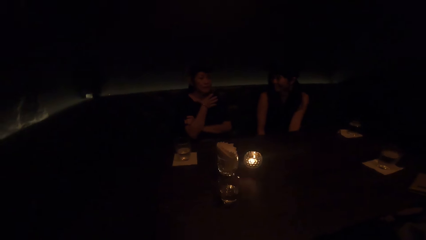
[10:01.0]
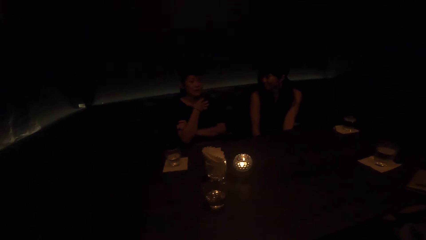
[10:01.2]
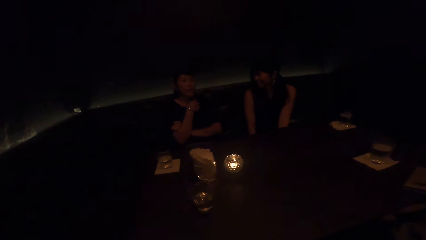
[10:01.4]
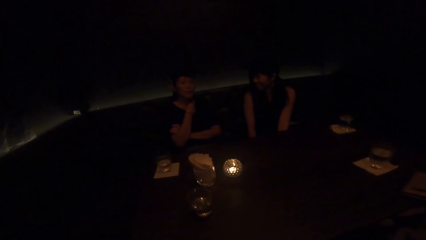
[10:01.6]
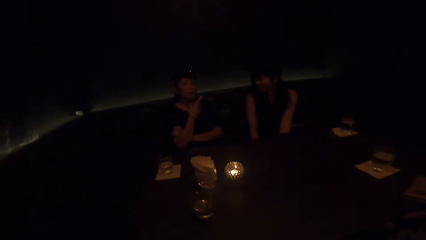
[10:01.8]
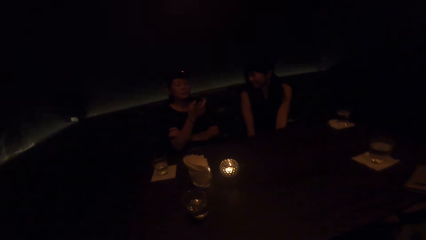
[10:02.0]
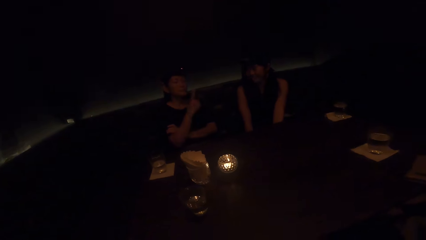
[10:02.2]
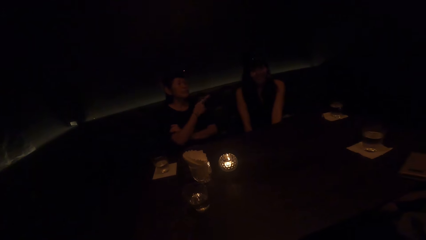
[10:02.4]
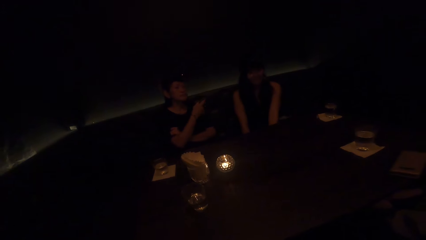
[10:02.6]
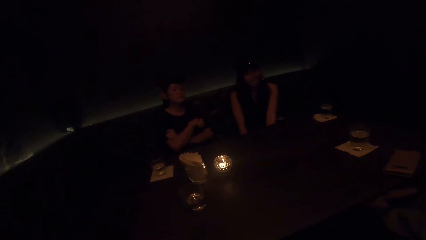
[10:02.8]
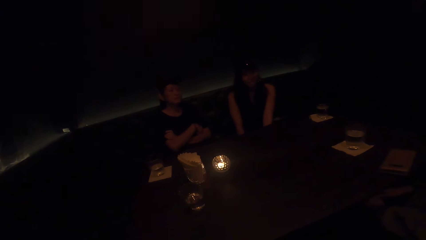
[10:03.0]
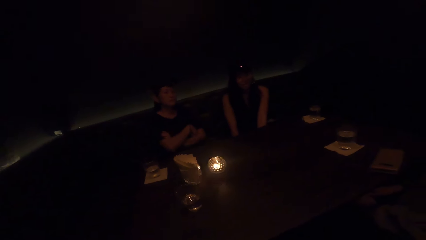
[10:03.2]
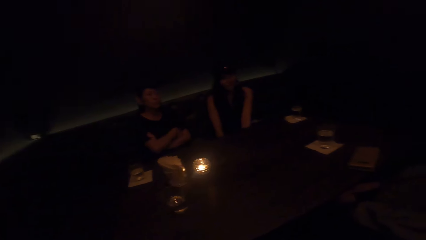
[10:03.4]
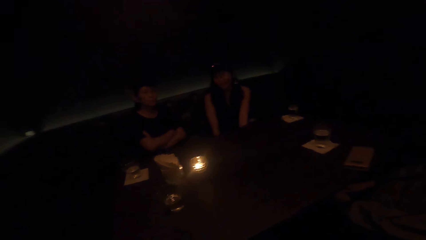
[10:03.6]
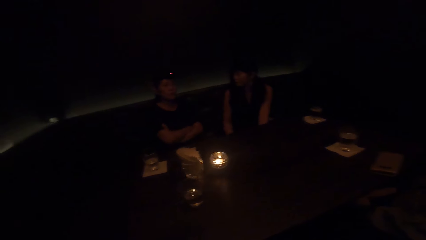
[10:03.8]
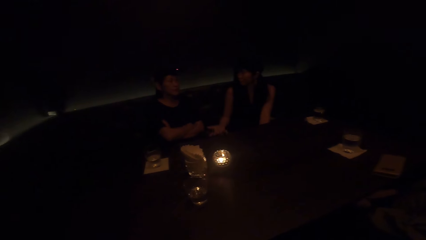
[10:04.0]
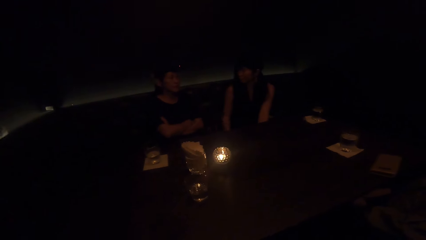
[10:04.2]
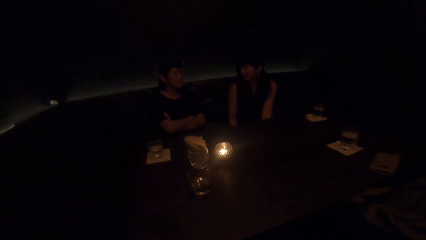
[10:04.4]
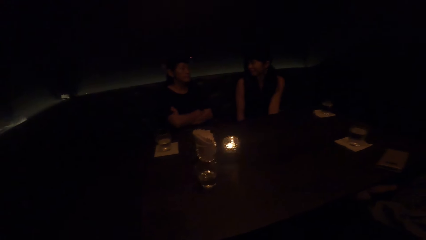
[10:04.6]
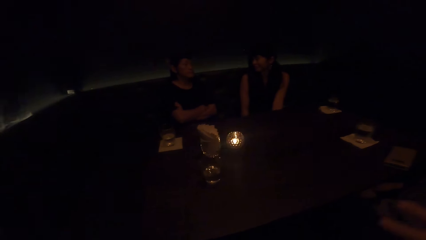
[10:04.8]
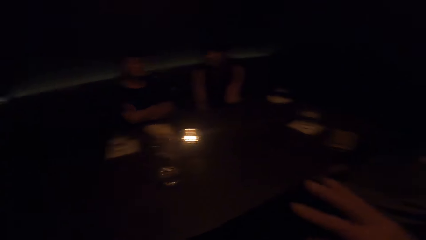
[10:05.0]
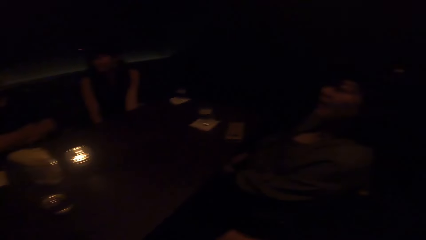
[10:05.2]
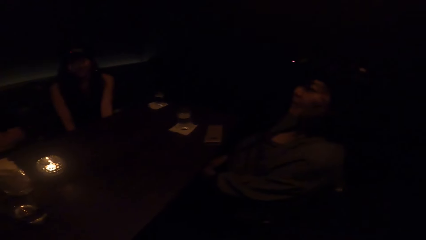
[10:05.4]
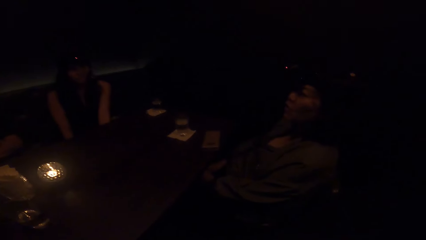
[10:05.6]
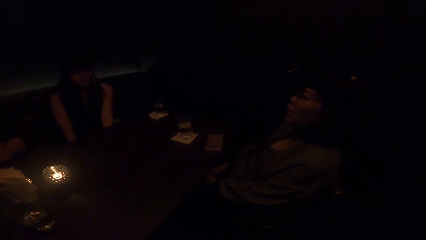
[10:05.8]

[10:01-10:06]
The woman interacts with the camera wearer, brings down her right hand and moves a hand. The camera wearer moves a hand.

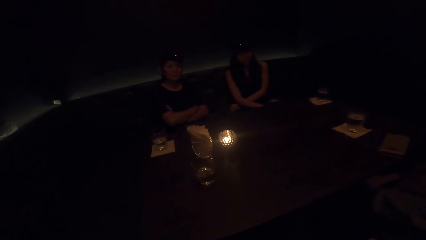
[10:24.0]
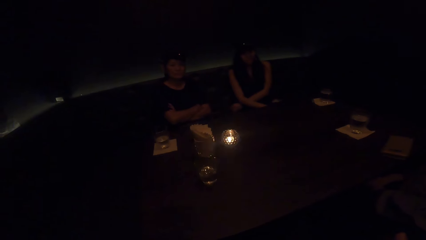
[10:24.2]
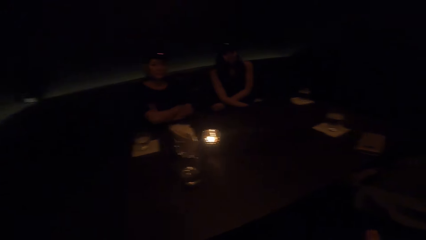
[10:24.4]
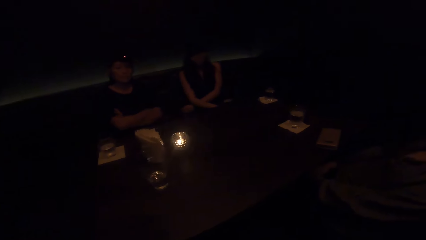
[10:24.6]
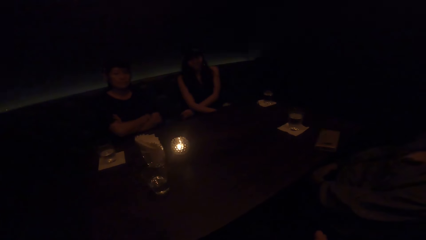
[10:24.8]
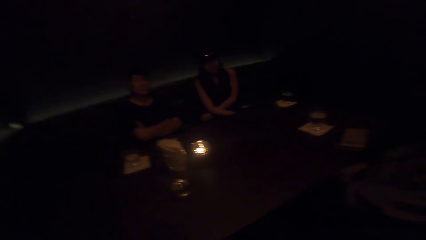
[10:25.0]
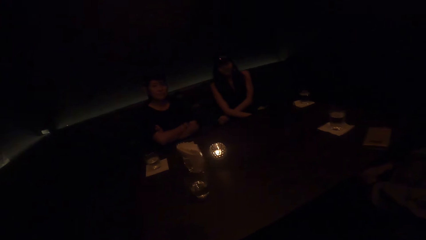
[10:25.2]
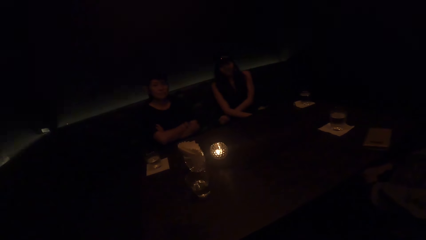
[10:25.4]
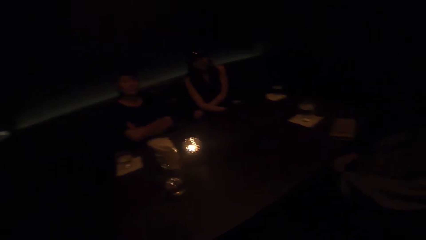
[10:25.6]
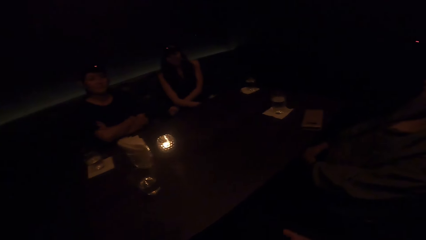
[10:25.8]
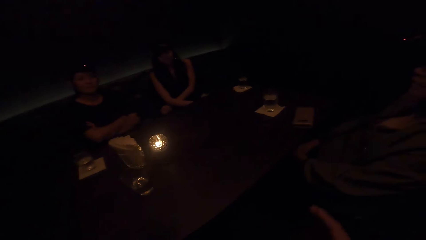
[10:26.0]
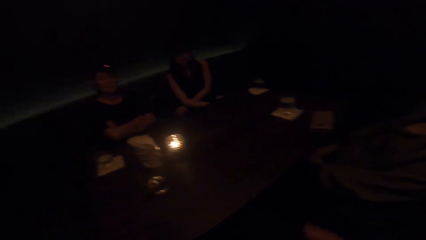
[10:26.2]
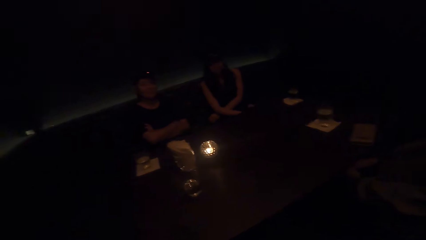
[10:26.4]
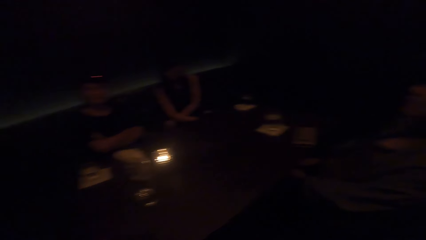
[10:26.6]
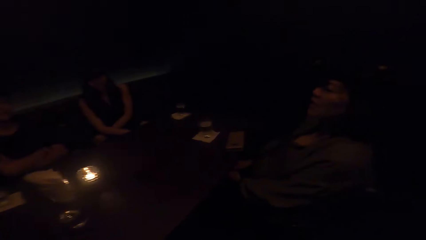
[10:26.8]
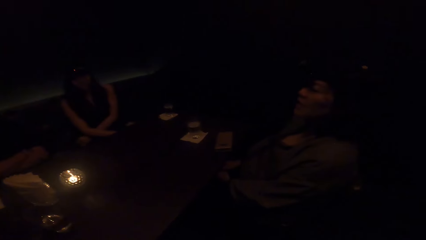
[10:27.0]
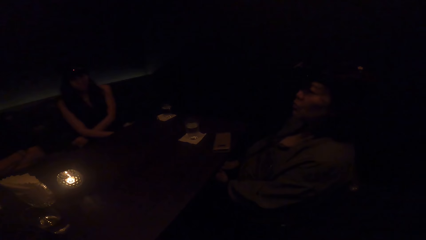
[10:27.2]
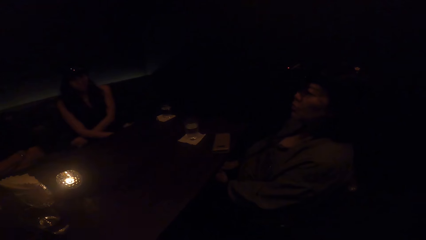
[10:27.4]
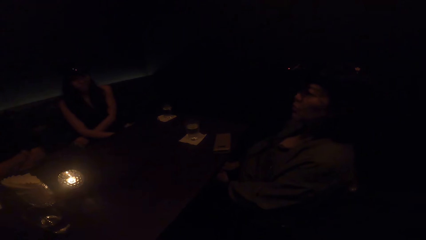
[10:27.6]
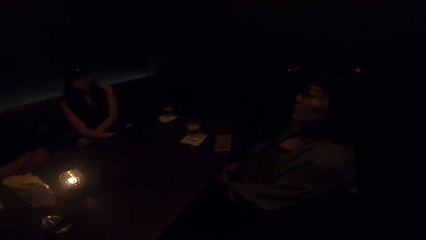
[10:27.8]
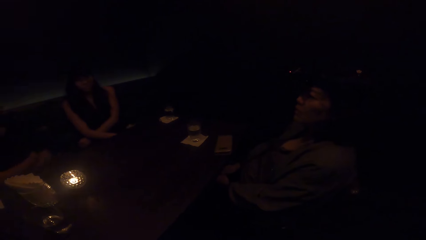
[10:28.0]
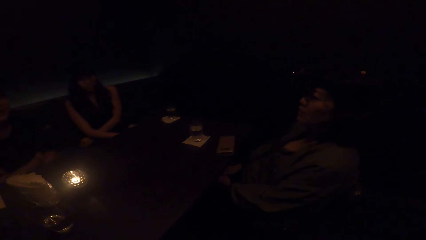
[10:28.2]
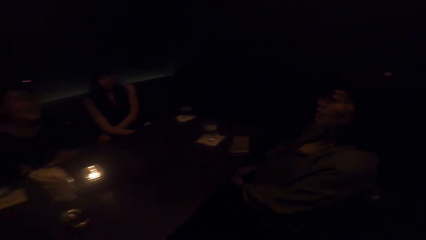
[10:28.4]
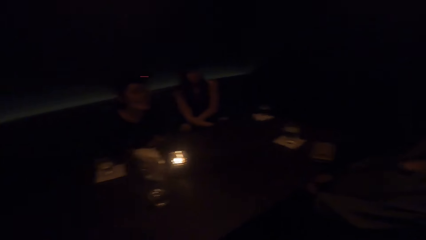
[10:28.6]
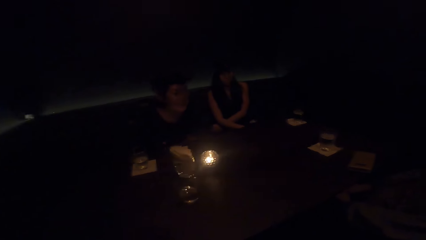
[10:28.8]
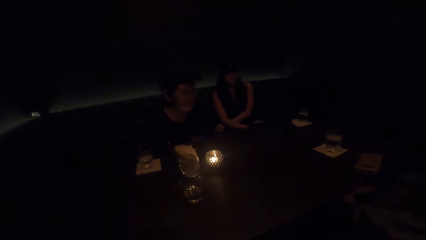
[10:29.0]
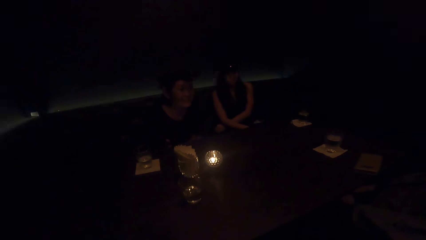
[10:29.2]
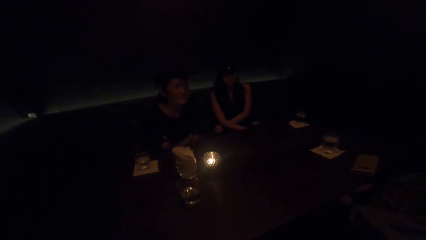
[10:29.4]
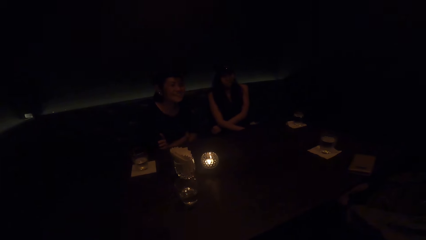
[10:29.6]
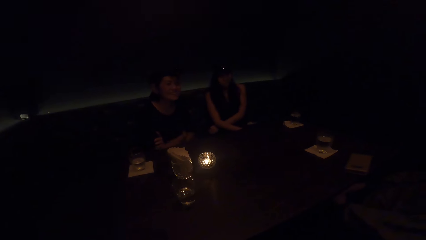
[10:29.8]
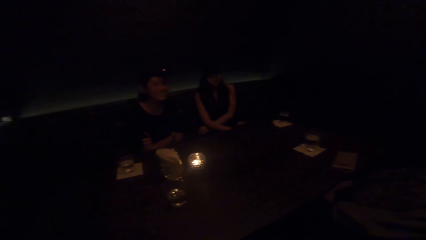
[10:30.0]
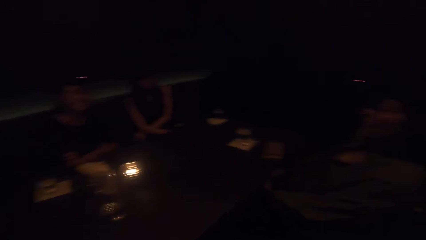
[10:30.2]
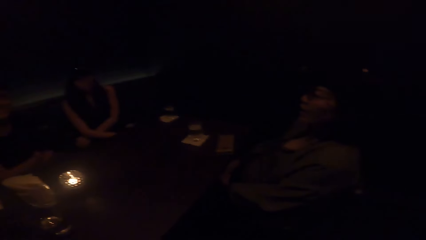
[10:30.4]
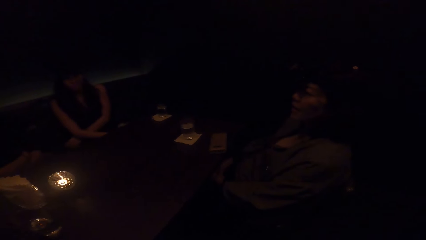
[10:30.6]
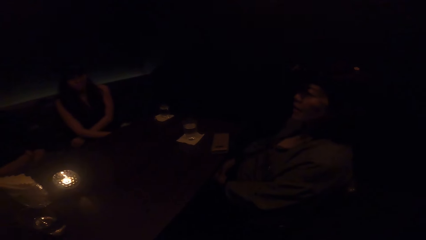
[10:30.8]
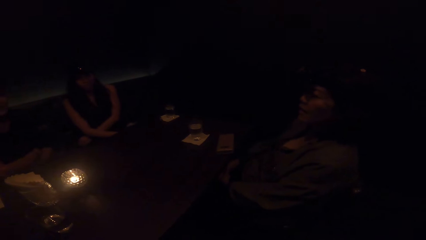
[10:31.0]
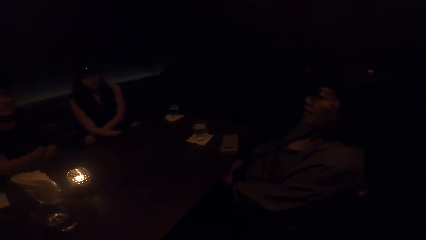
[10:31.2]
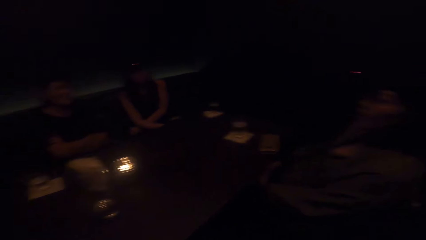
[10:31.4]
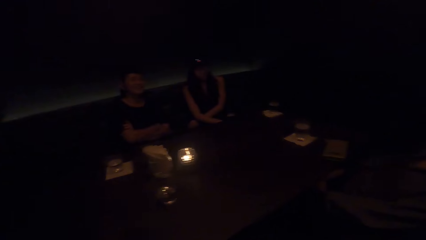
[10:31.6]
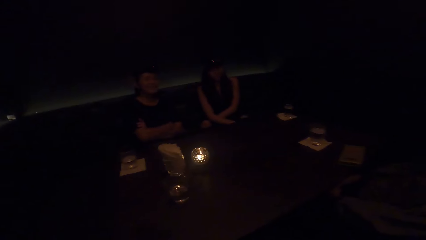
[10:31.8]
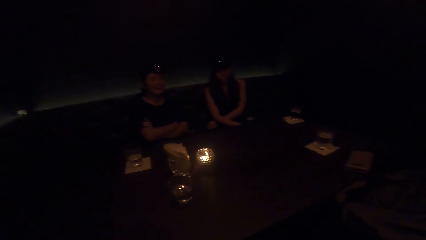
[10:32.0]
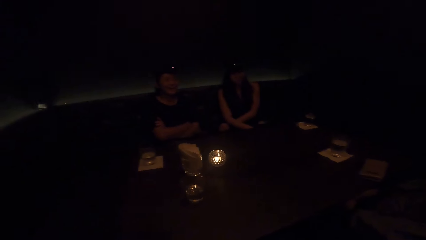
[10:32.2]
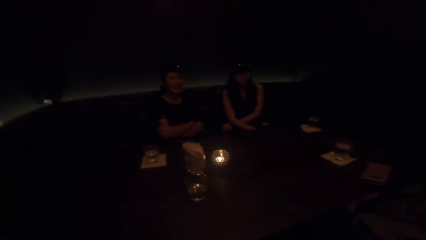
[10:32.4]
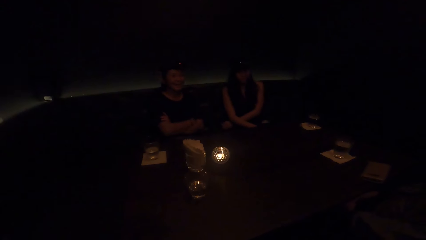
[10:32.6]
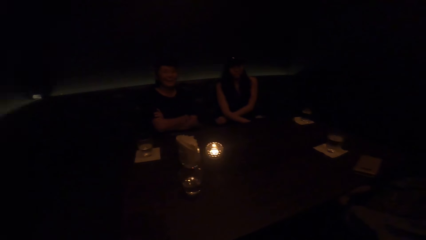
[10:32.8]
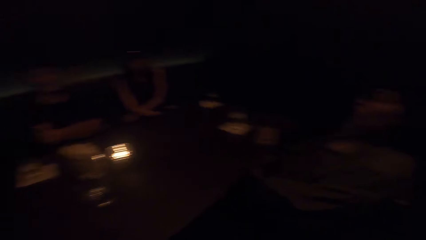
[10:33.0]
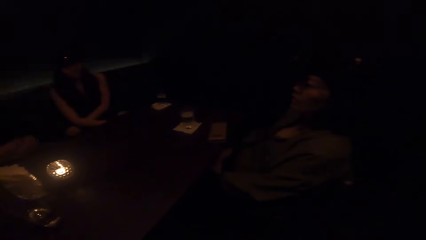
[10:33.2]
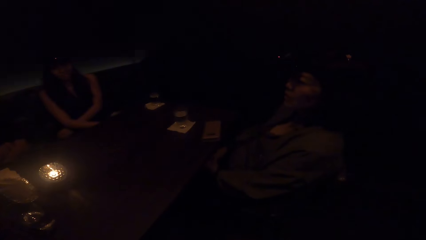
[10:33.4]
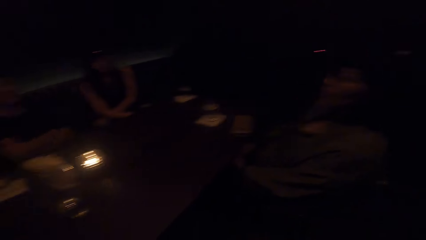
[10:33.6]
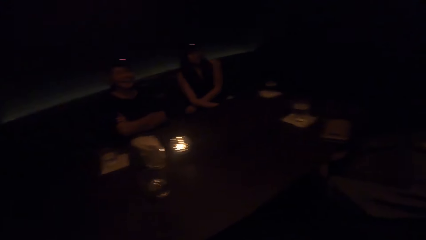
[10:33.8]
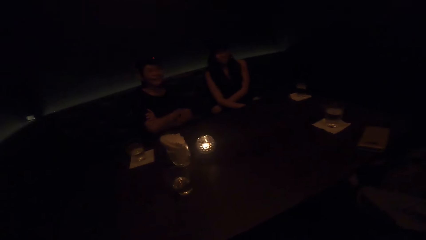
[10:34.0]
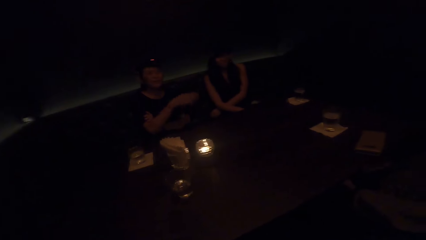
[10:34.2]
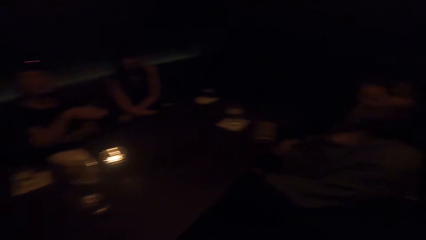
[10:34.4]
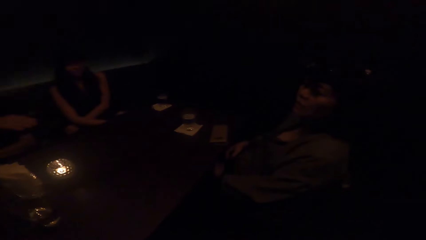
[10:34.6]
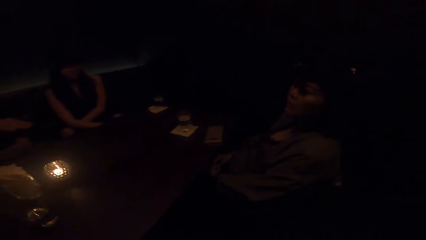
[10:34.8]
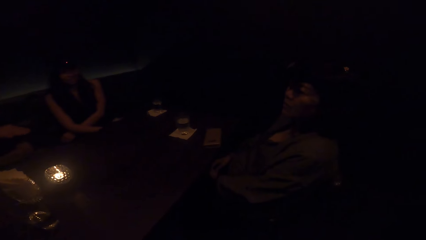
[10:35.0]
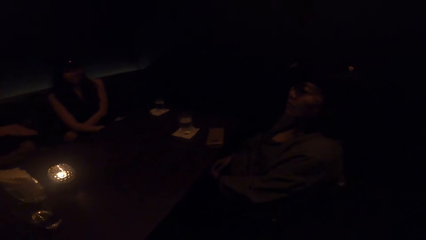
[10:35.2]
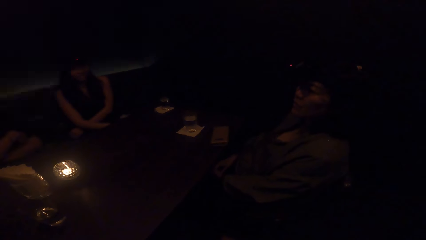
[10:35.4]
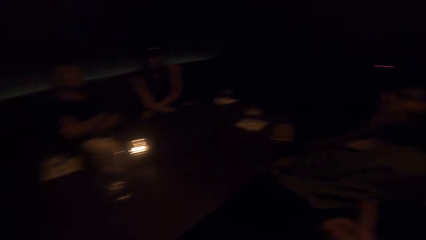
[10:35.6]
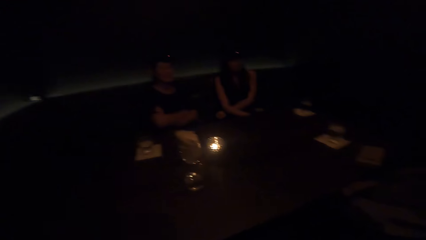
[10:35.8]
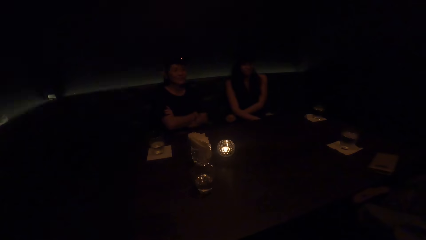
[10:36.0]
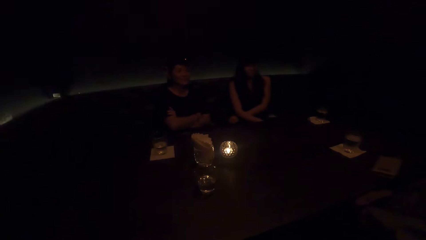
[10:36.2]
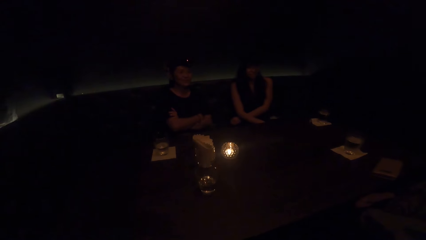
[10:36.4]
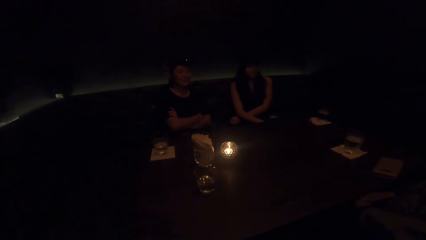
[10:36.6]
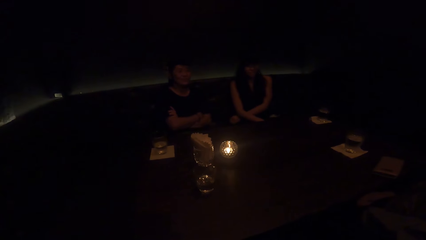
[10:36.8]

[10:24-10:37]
The camera wearer sways a hand. A lady leans forward and moves back. The lady sways a hand.
